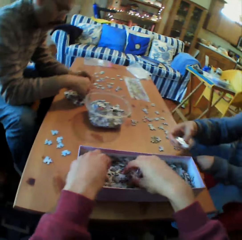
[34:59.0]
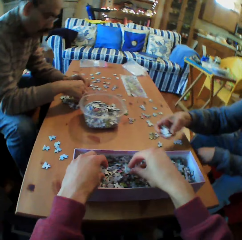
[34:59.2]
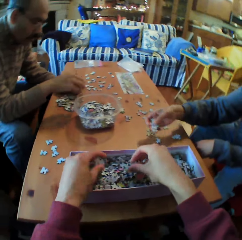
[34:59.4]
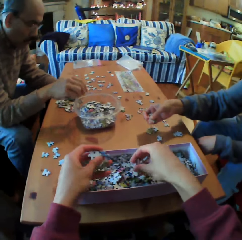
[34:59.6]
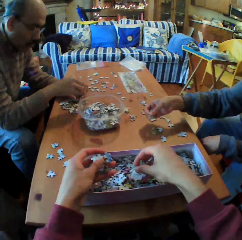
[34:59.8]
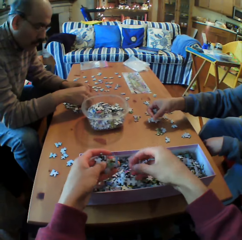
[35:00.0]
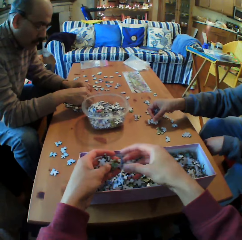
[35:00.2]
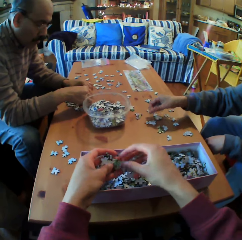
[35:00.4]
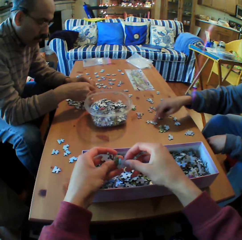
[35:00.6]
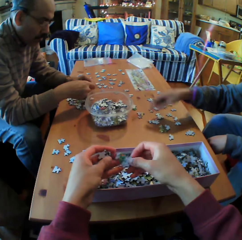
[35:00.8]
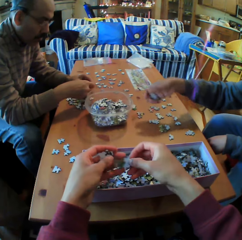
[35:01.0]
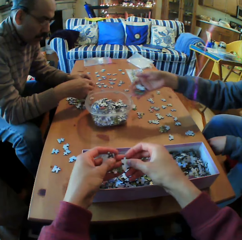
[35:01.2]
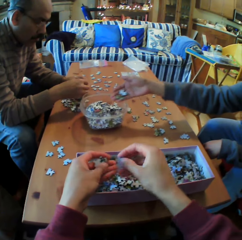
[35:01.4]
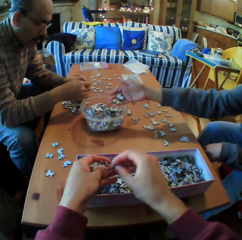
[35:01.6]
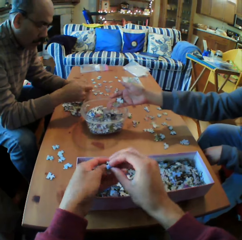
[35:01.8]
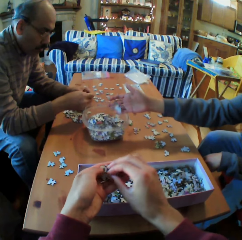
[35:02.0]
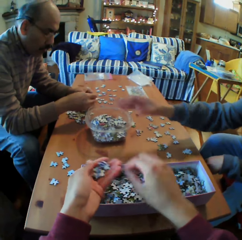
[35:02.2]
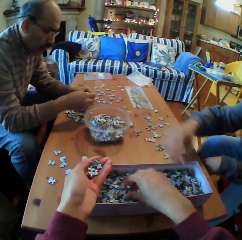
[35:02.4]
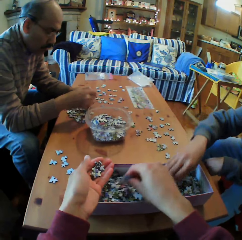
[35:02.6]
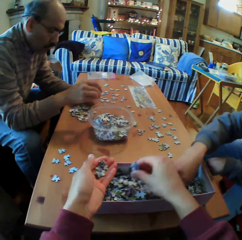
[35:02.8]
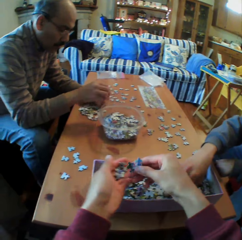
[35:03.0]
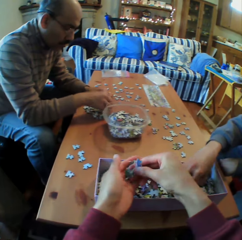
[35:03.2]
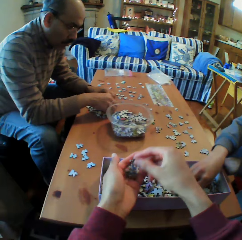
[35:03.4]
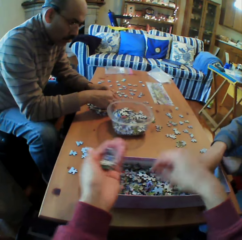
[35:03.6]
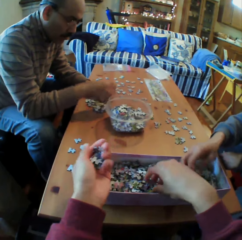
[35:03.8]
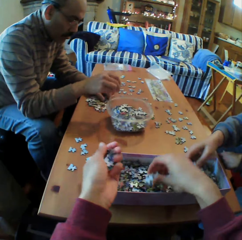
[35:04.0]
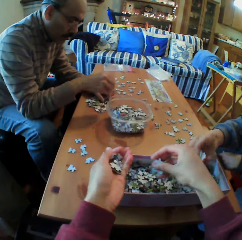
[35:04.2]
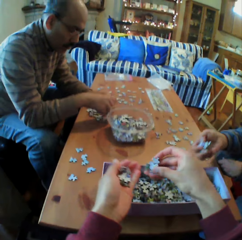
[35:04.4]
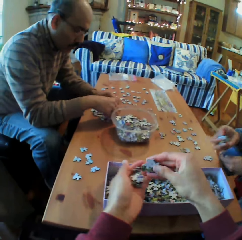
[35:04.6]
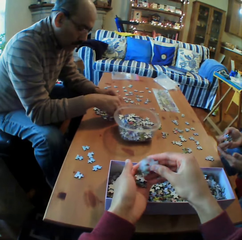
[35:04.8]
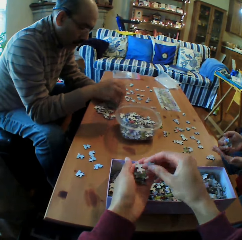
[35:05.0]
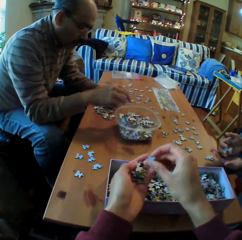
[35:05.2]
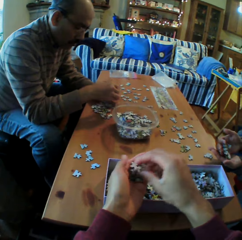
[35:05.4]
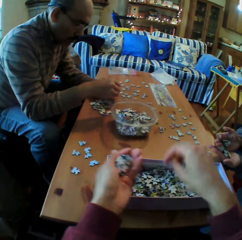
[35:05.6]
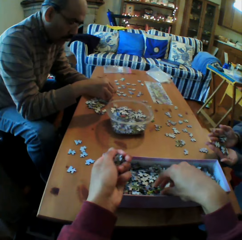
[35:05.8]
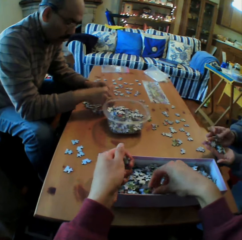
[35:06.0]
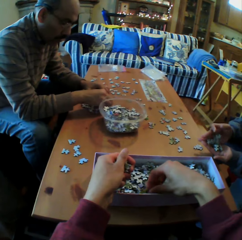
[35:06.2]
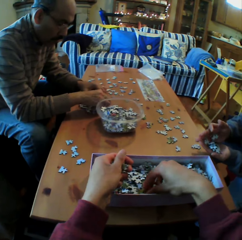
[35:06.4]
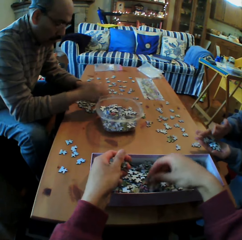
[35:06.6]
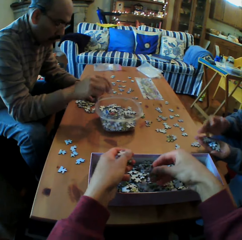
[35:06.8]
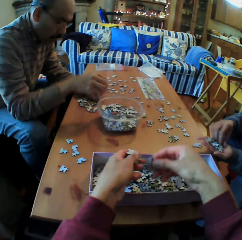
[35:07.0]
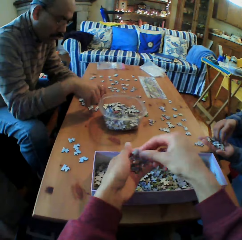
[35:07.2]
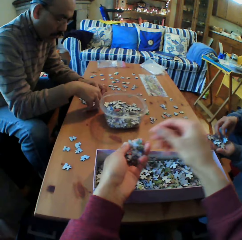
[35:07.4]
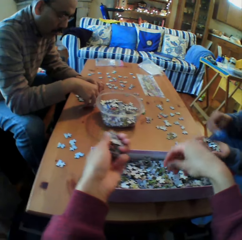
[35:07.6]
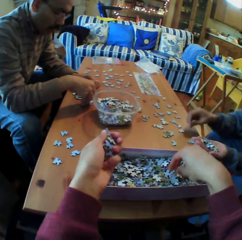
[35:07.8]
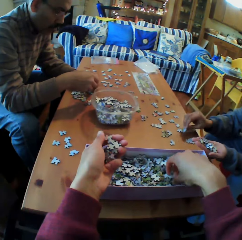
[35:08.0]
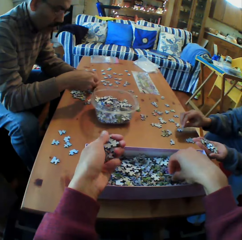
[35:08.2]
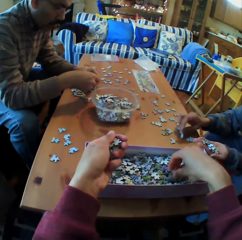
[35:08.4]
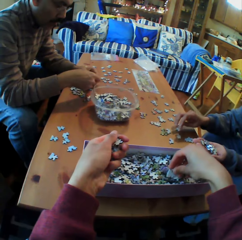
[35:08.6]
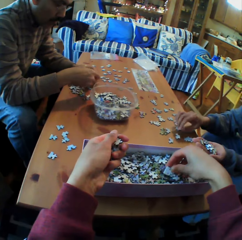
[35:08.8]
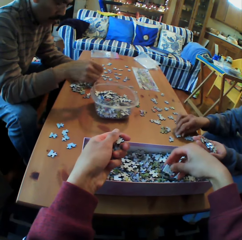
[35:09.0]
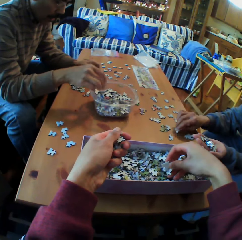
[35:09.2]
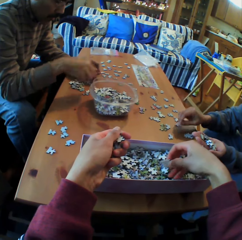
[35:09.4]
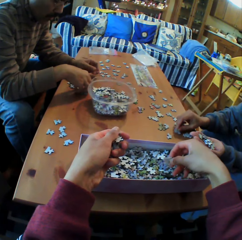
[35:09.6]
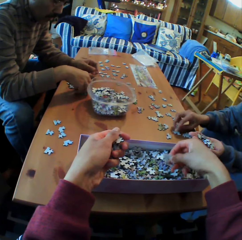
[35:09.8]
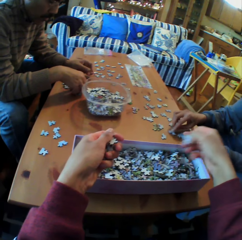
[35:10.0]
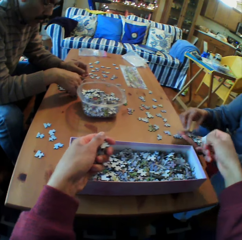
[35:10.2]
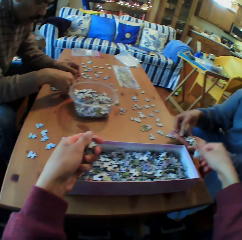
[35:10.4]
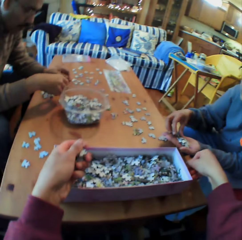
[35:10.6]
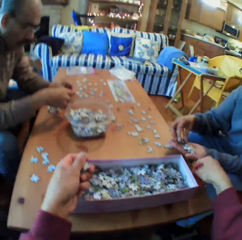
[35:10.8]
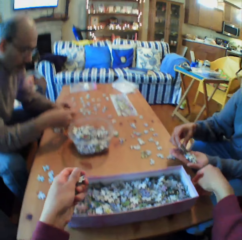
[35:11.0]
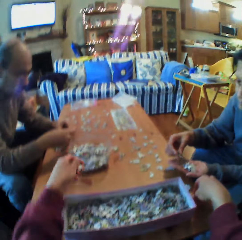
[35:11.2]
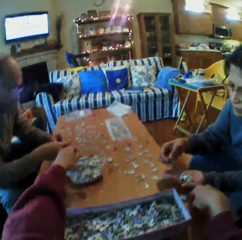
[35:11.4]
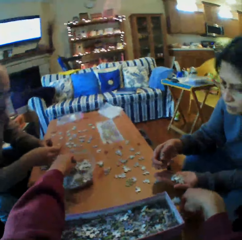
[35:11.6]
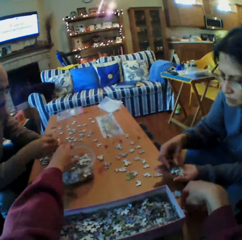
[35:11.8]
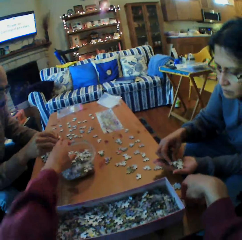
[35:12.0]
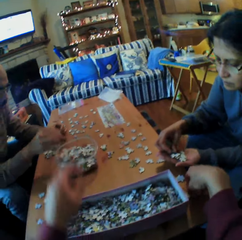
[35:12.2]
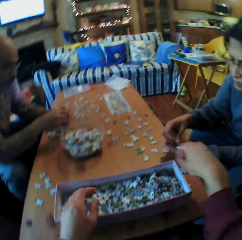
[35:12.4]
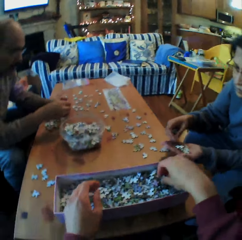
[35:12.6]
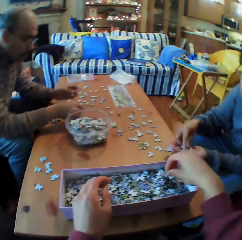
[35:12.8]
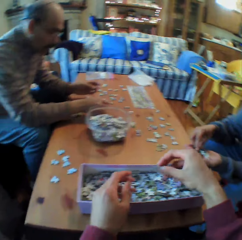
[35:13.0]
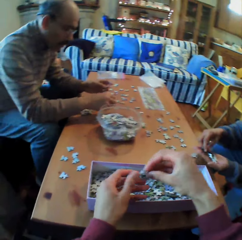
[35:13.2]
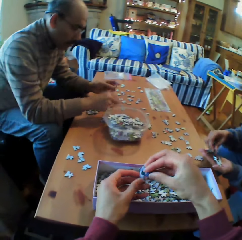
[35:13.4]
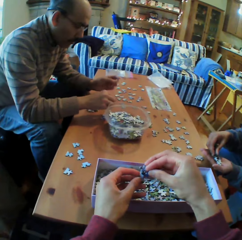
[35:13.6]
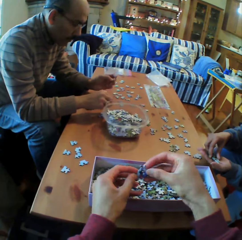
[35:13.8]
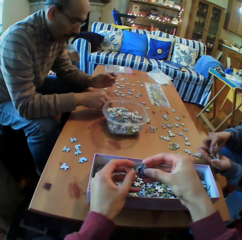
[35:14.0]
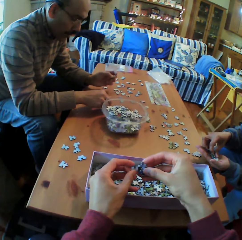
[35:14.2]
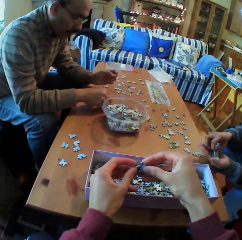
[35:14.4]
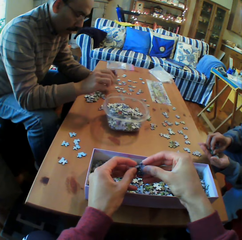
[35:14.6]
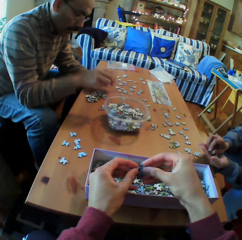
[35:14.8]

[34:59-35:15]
The camera wearer picks the Jenga pieces in the box. He looks at the Jenga piece. A person puts puzzle pieces in a container. A man puts puzzle pieces in the container. The camera wearer puts the Jenga piece on his hands. He picks the Jenga pieces in the box and puts the Jenga piece on his hands. The man puts the Jenga pieces in the dish. The camera wearer picks the Jenga pieces in the box. He puts the Jenga piece on his hands. He puts the Jenga piece in the dish. He picks the Jenga pieces in the box.

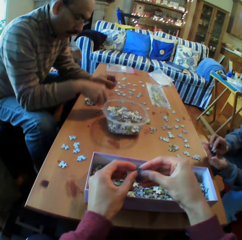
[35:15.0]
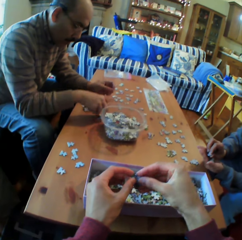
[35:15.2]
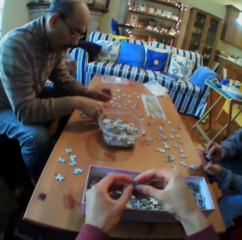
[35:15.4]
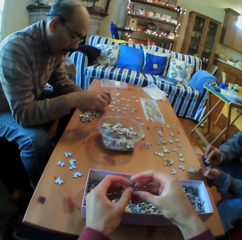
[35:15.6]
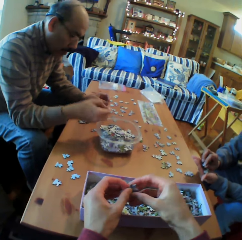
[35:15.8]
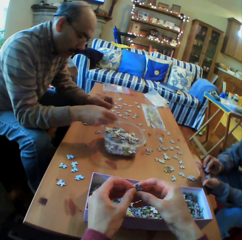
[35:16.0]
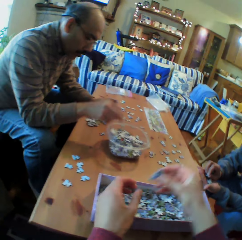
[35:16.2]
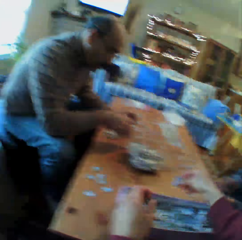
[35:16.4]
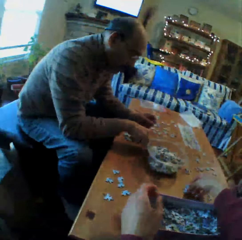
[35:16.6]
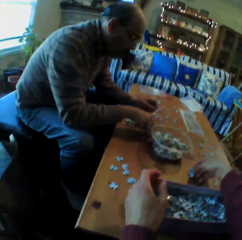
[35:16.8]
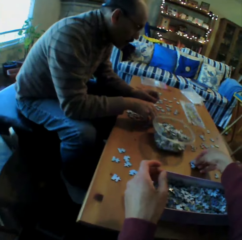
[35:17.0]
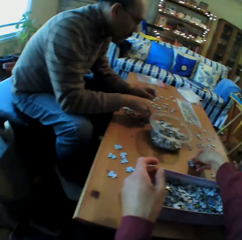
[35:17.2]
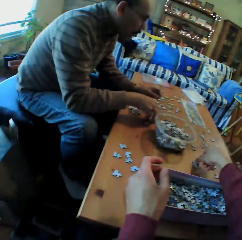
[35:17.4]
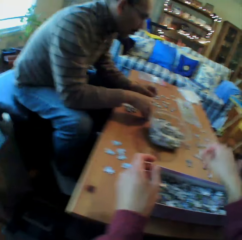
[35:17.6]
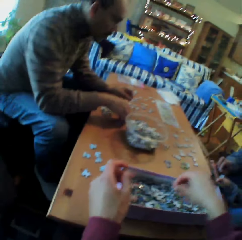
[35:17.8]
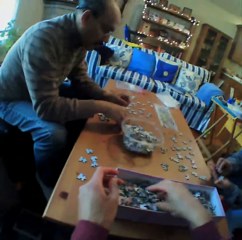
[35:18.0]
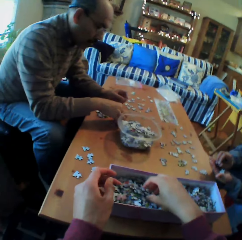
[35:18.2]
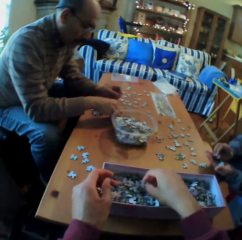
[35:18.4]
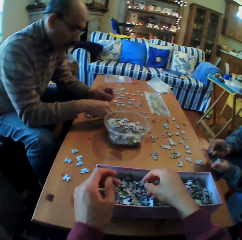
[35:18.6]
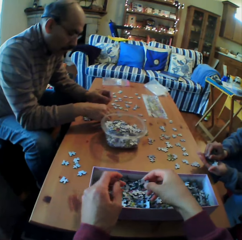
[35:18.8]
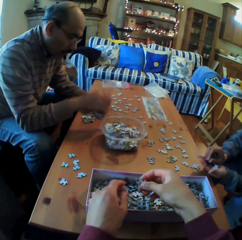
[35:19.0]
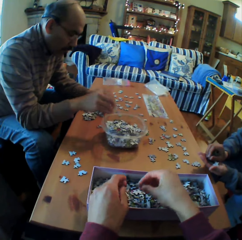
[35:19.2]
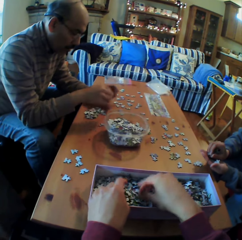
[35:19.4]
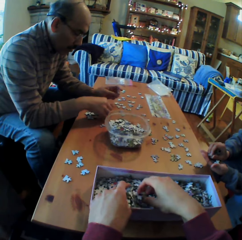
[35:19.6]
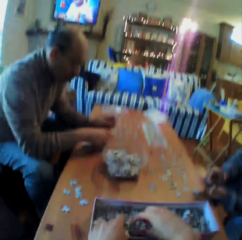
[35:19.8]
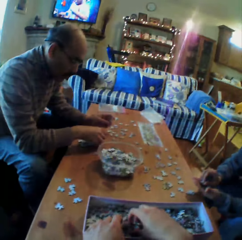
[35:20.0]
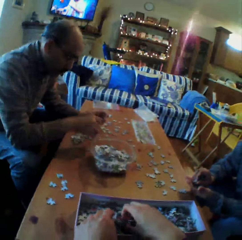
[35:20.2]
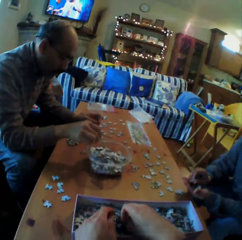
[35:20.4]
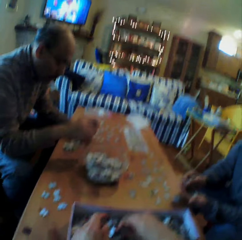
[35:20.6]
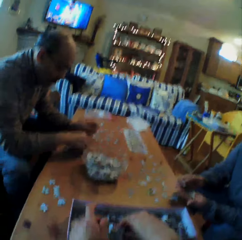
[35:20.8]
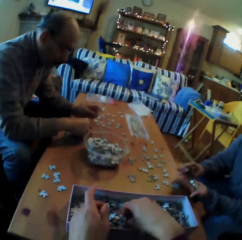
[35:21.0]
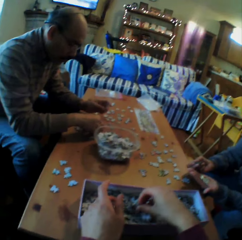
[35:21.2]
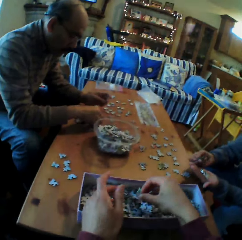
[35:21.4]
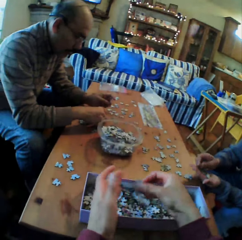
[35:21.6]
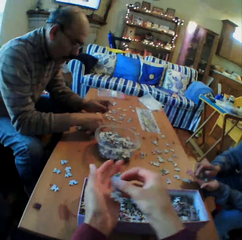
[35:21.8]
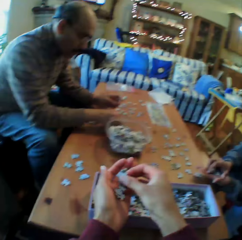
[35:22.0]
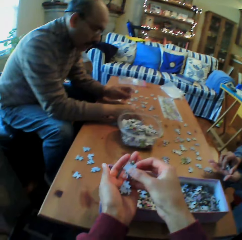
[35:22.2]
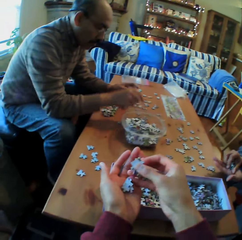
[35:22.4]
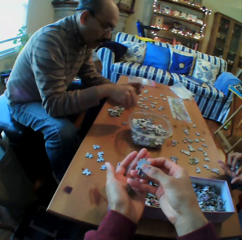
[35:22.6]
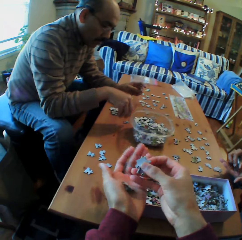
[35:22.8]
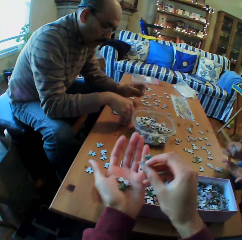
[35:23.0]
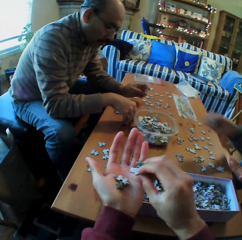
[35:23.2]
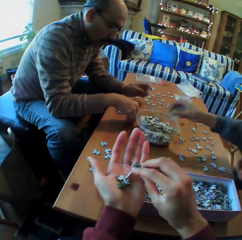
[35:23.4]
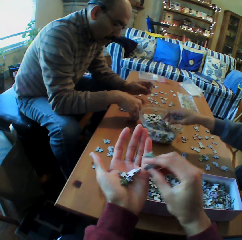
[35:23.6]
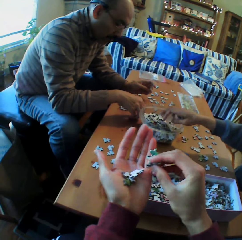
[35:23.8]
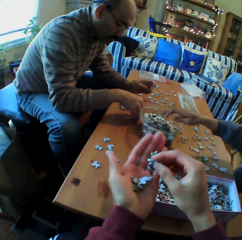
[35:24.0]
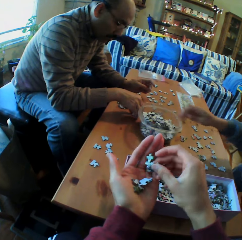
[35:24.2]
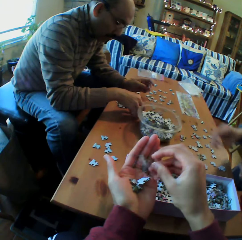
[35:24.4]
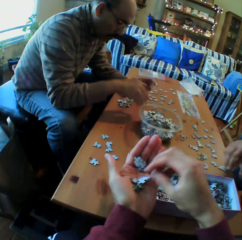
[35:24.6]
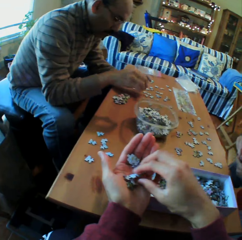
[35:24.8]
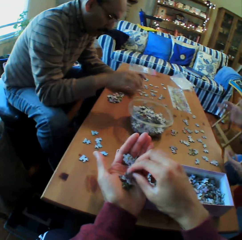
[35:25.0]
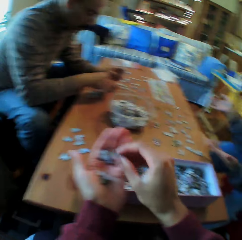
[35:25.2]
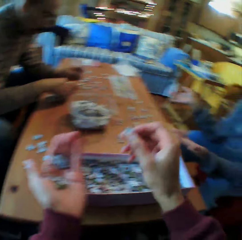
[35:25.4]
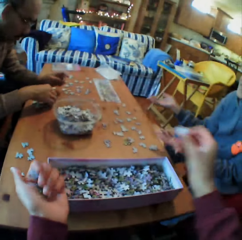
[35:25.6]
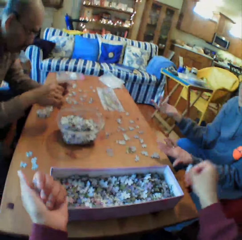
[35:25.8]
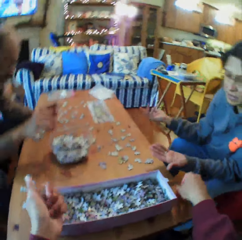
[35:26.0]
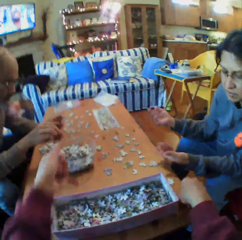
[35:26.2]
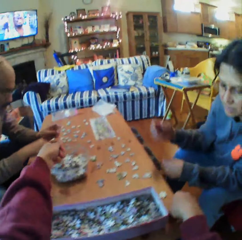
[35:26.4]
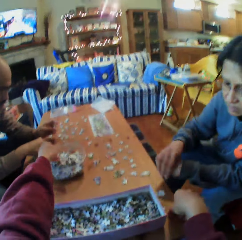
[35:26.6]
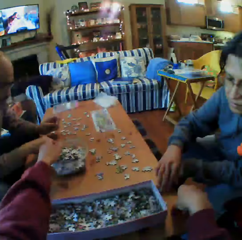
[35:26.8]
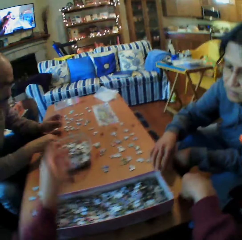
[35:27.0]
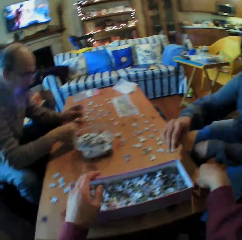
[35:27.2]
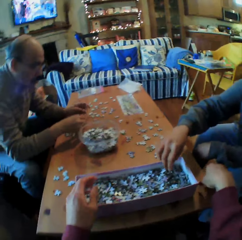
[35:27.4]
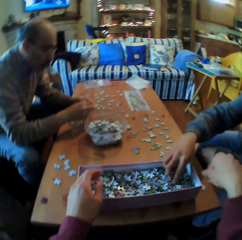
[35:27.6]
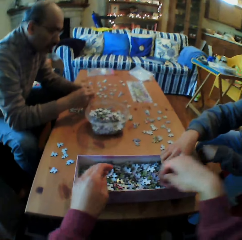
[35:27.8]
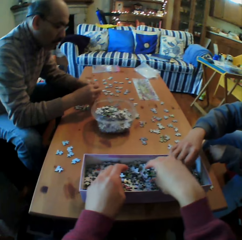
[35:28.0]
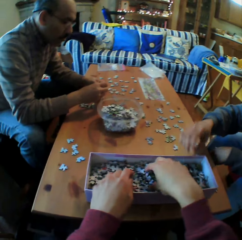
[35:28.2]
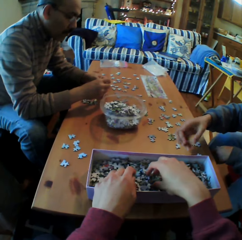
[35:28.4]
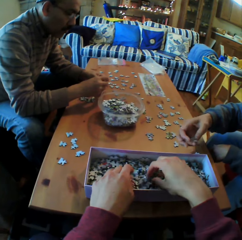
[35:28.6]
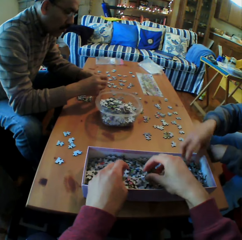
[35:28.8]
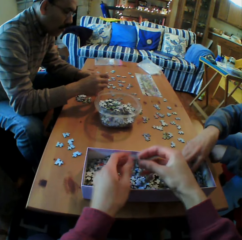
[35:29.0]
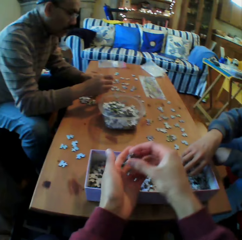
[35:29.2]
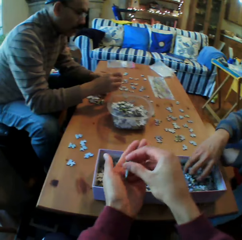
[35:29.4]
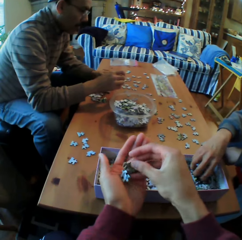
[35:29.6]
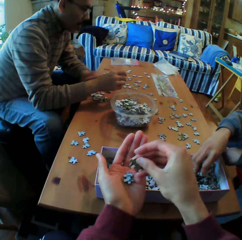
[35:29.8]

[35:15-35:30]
The camera wearer looks at the Jenga piece. They put the puzzle down. They pick the Jenga pieces in the box. A person puts puzzle pieces in a container. The camera wearer converses with a man. They pick puzzles. Another person talks. The camera wearer puts puzzle pieces in the container. They pick the Jenga pieces in the box.
